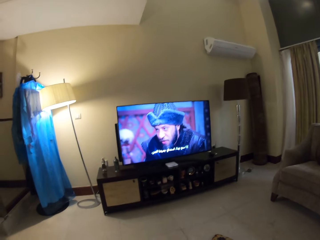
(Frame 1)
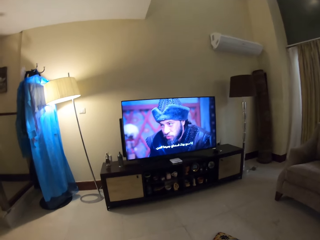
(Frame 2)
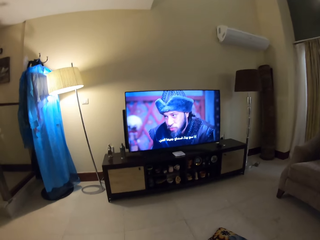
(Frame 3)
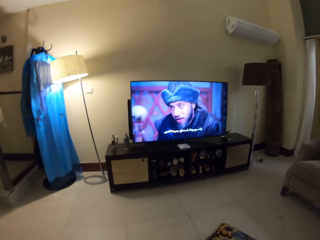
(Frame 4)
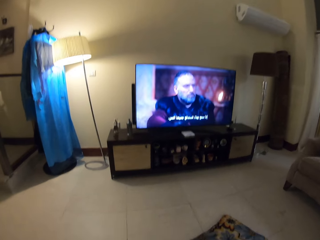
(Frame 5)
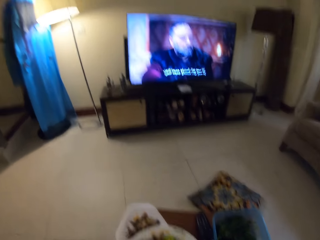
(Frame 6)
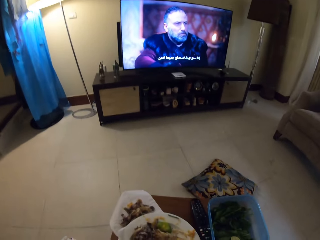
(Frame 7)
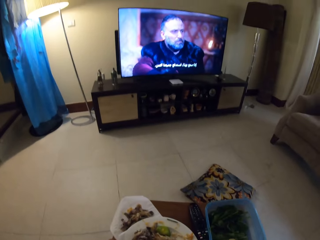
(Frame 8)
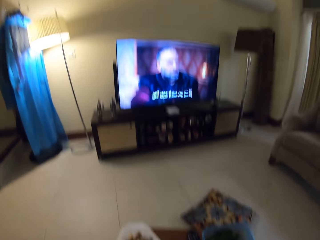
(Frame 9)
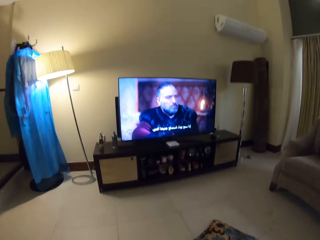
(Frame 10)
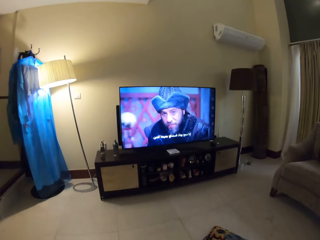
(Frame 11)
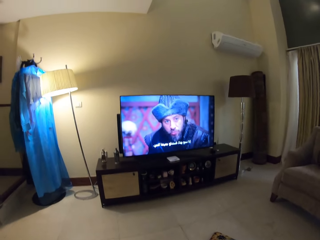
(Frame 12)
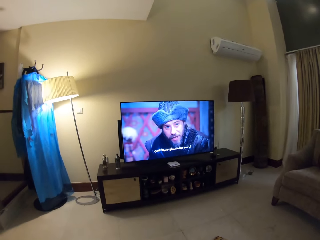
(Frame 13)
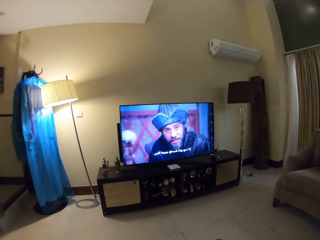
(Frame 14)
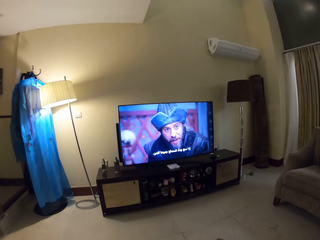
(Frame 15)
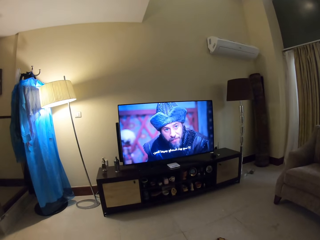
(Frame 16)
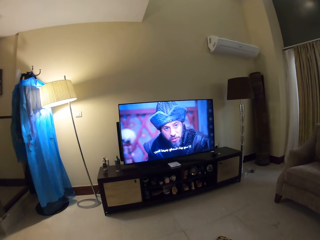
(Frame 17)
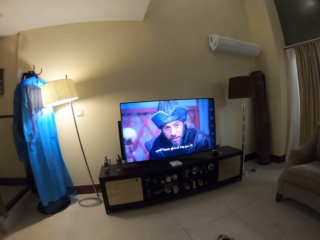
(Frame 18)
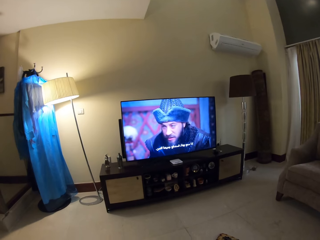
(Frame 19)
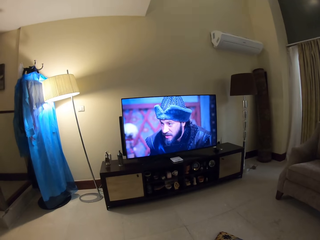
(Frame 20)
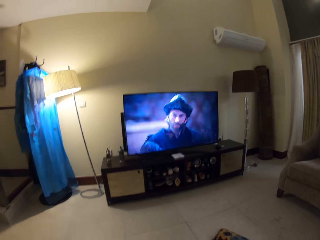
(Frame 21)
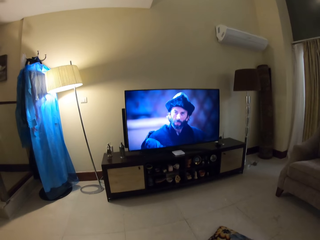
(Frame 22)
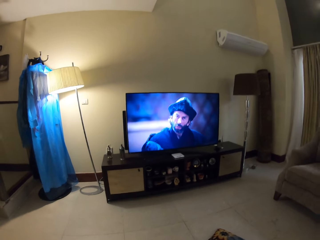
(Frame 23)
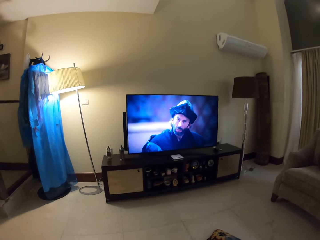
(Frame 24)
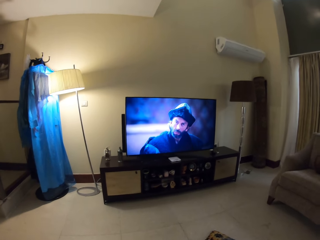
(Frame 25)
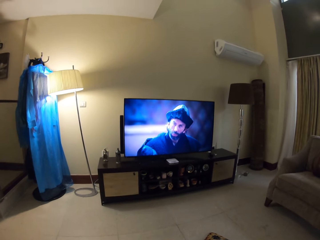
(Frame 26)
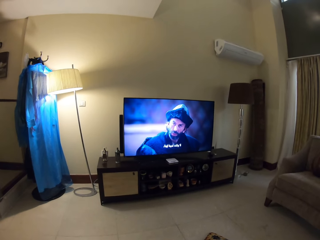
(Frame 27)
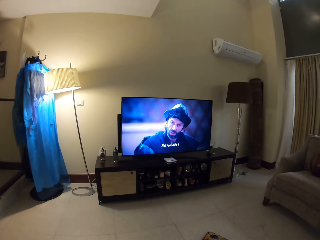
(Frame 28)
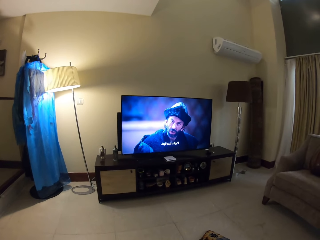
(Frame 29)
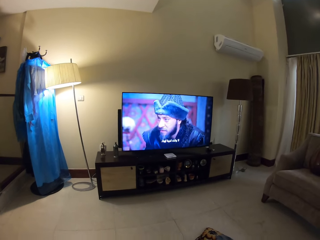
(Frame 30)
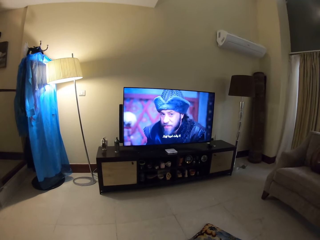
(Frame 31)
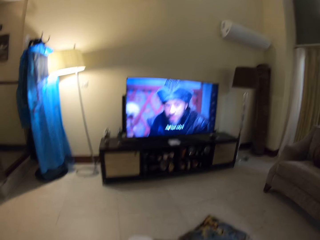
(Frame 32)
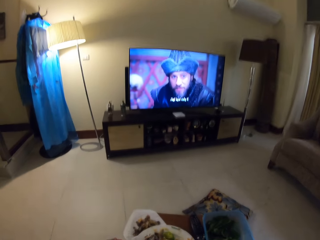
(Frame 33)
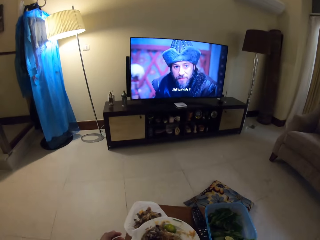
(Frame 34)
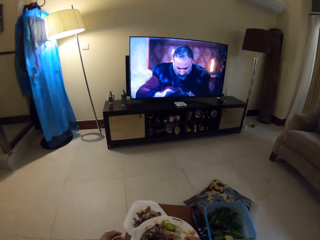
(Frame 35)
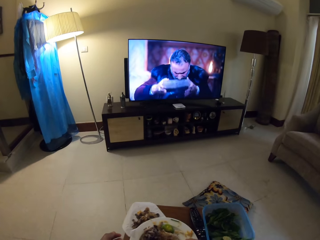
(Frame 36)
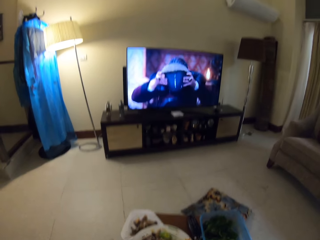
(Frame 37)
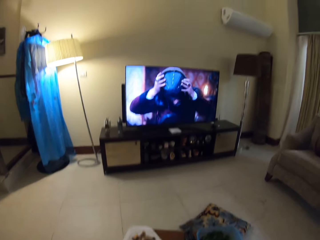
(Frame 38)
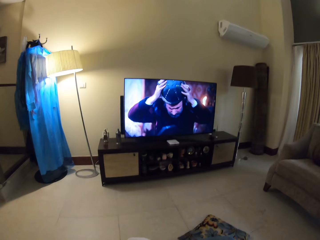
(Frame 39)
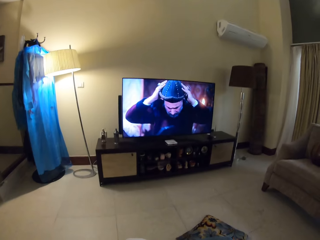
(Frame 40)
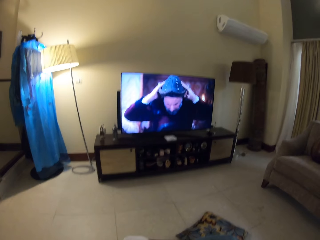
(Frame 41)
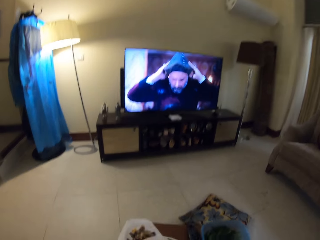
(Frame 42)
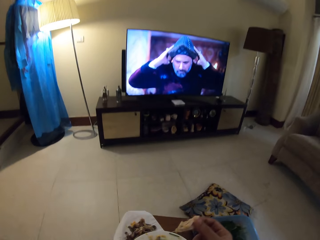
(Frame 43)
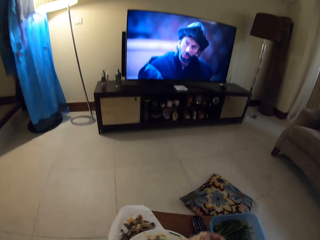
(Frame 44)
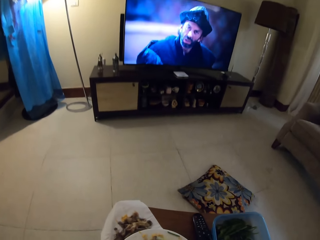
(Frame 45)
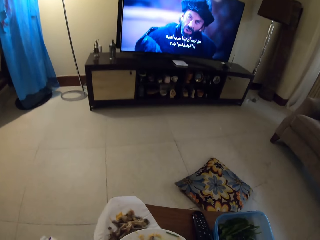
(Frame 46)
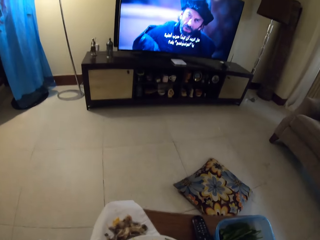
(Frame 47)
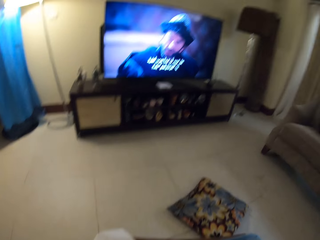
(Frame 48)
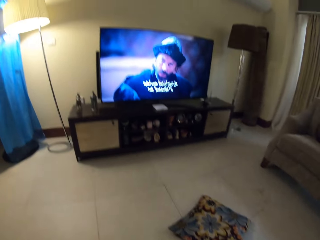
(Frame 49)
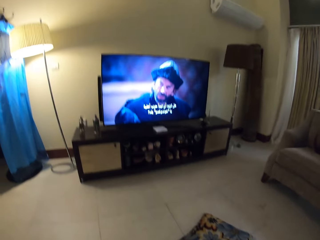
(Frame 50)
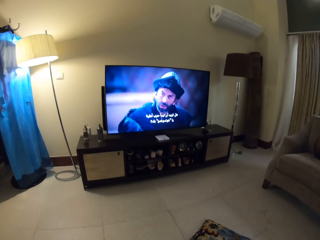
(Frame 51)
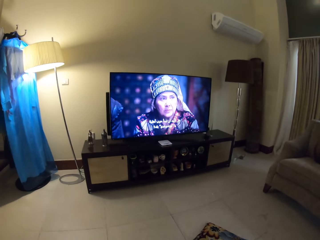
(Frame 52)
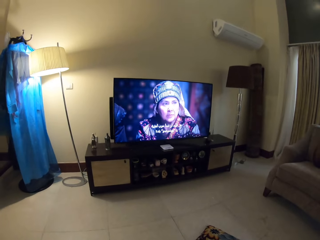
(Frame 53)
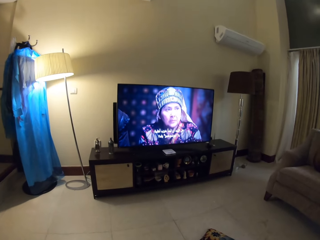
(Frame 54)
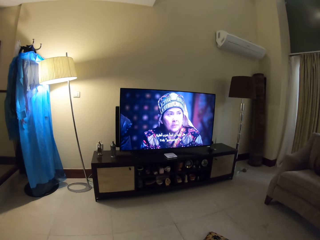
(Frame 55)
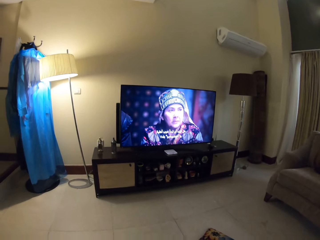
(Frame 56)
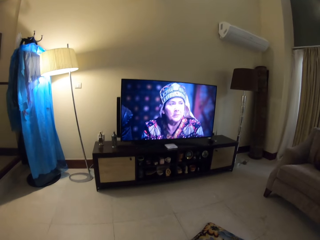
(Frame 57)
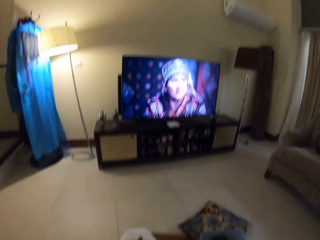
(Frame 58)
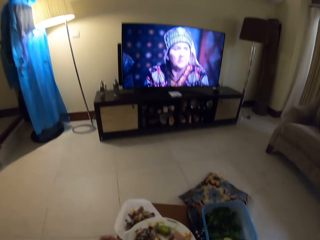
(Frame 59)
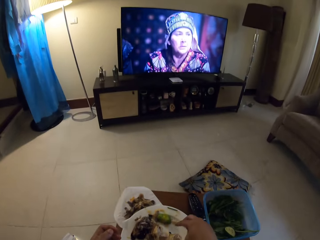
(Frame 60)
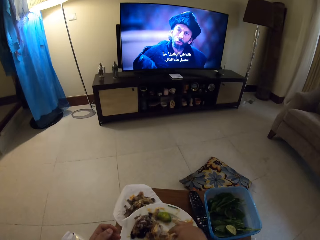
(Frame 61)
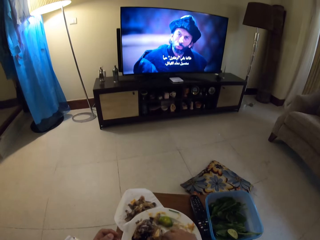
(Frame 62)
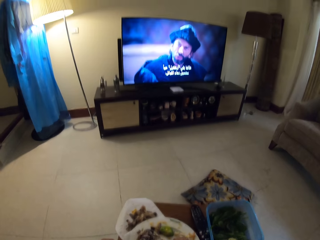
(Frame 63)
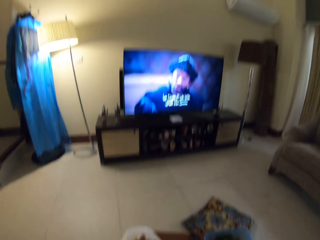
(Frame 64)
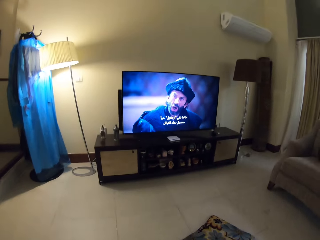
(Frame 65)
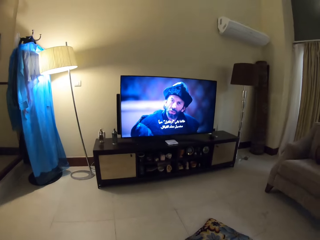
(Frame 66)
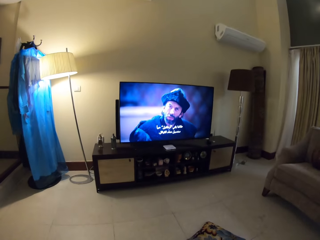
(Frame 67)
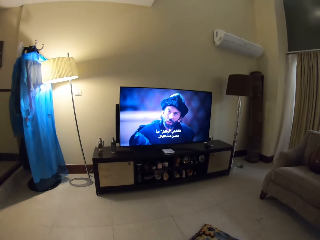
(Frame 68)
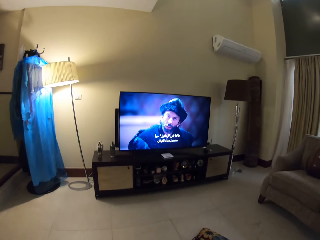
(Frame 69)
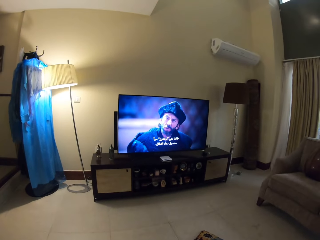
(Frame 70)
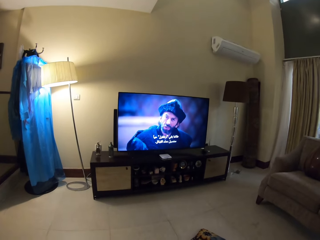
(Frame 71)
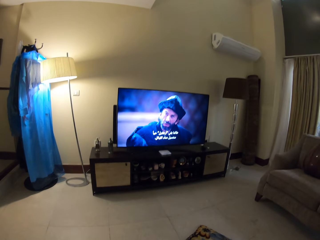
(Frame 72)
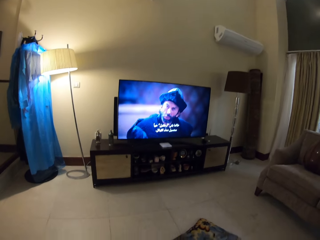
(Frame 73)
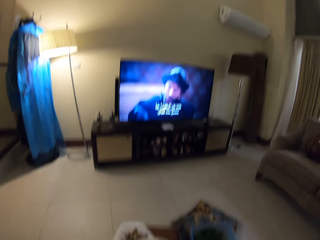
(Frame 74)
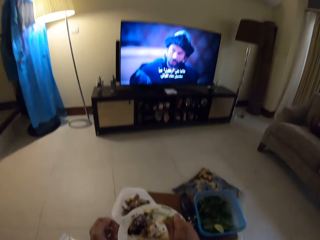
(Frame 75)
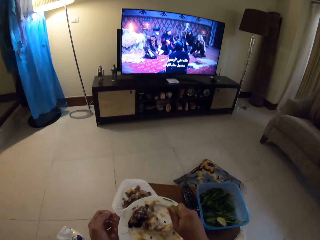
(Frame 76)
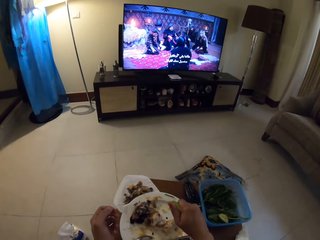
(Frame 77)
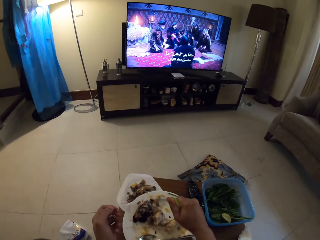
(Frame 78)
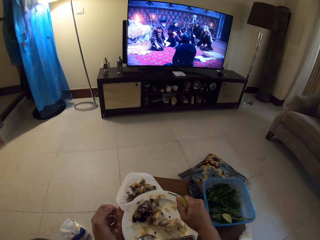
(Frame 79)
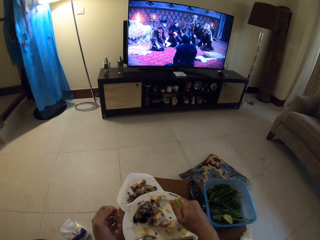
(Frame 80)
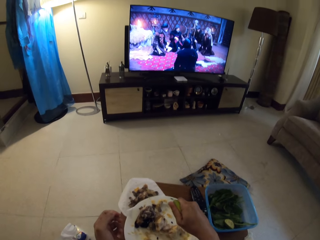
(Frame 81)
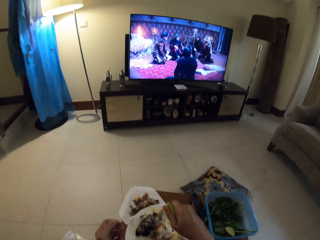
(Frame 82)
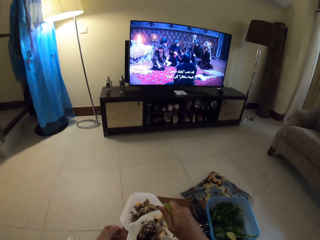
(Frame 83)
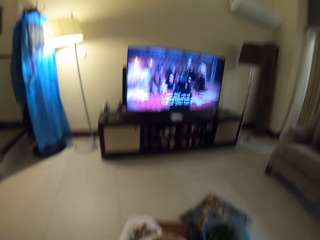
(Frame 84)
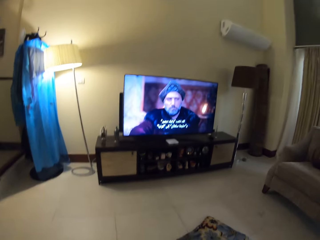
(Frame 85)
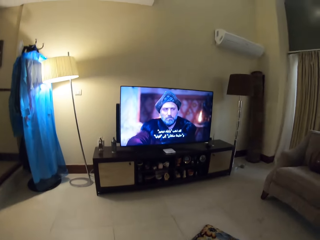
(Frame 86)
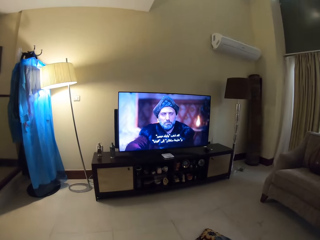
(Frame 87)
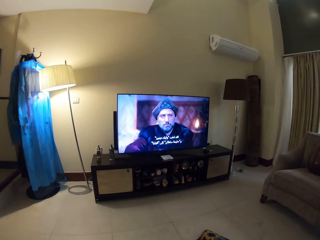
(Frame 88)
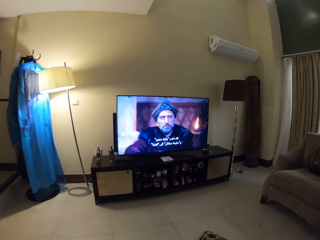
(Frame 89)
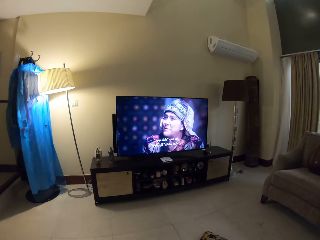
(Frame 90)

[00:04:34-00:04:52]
The camera wearer eats.

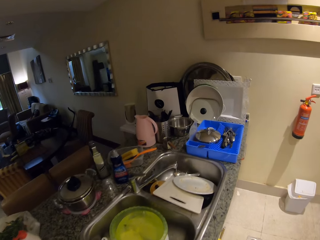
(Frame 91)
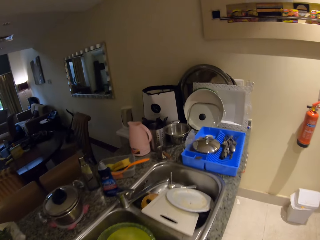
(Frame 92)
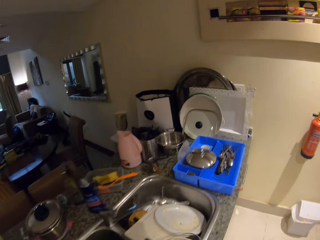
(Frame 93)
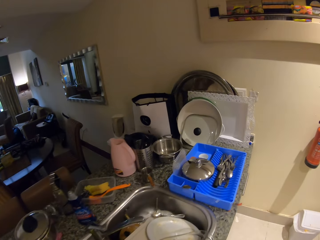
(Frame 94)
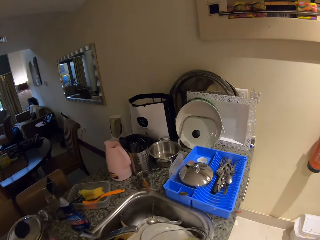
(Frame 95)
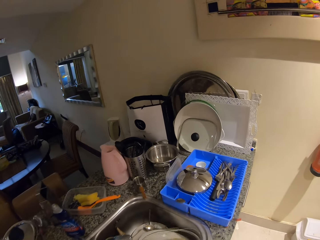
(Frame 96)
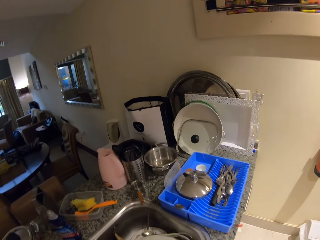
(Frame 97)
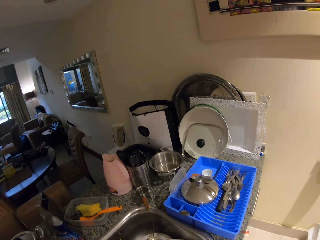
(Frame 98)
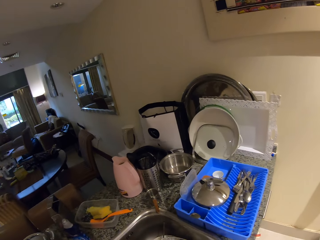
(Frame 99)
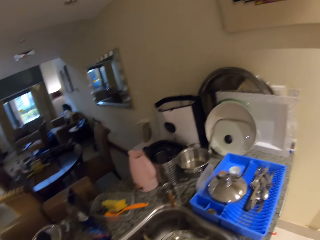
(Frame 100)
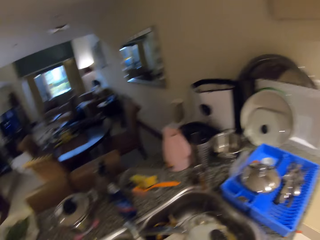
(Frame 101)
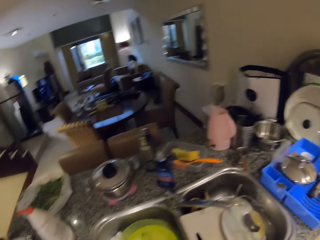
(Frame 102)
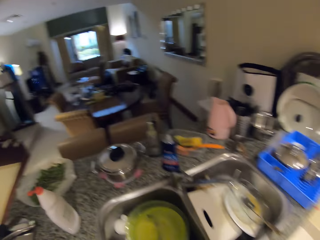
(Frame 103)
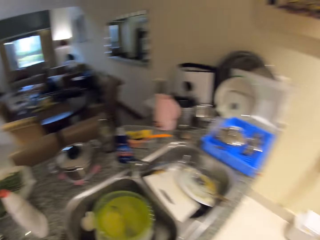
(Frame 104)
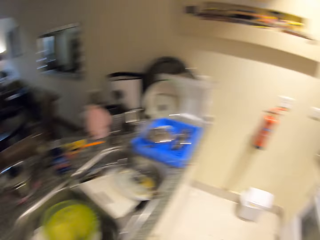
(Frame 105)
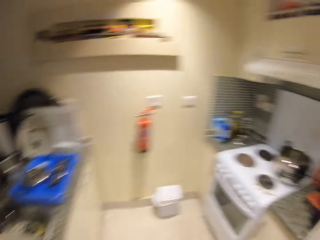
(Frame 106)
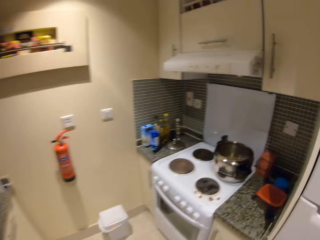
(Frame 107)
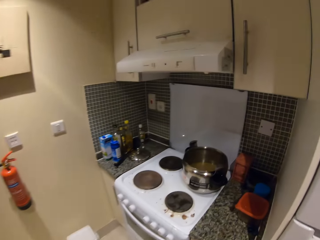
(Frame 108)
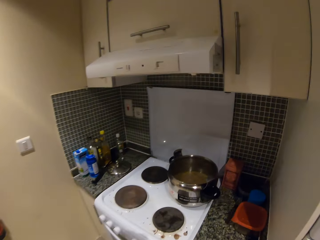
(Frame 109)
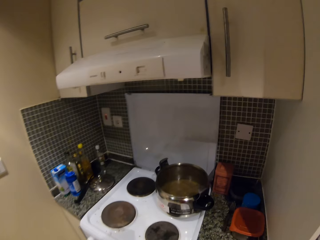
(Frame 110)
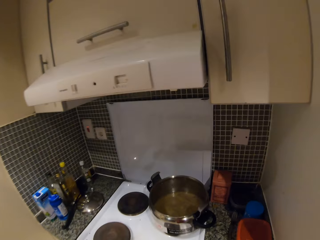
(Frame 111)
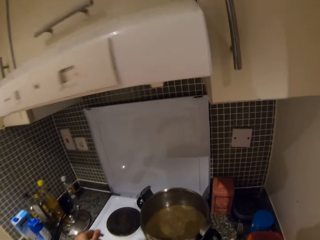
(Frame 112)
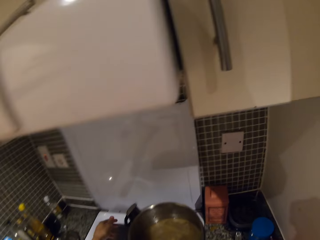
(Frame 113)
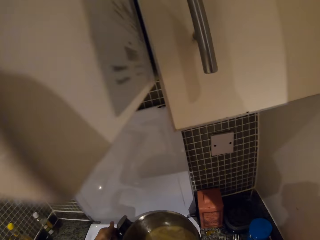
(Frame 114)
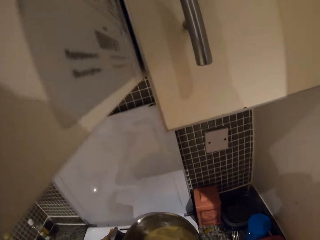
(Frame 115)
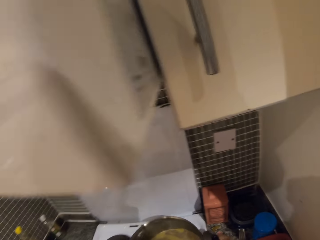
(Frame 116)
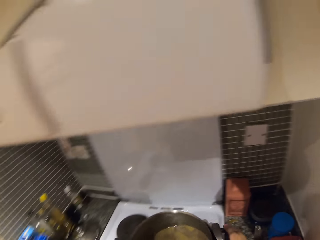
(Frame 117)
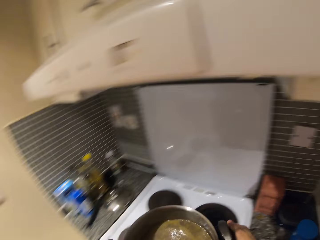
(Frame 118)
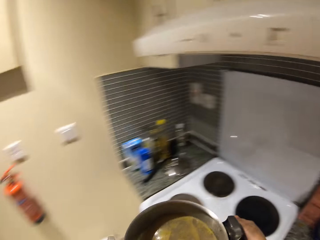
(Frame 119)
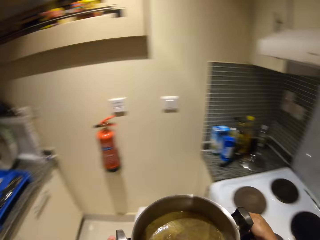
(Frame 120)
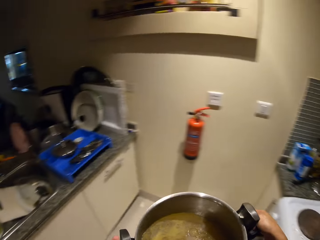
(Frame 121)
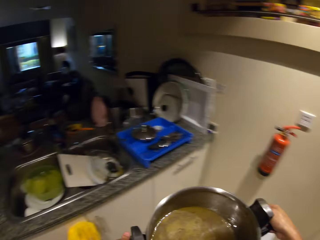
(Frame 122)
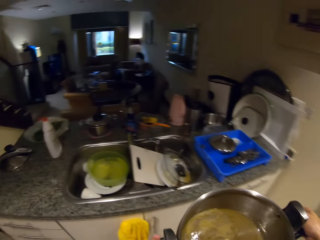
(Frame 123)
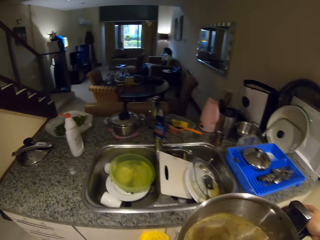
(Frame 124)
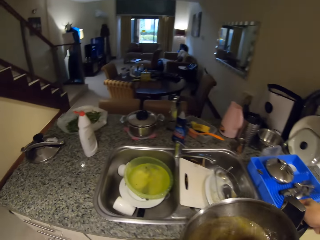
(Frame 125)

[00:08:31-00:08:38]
The camera wearer puts the bowl in the sink. They take the cooking pot from the gas.
